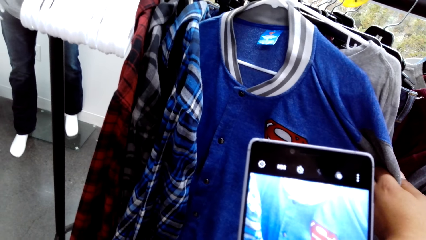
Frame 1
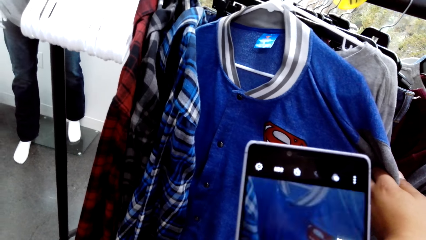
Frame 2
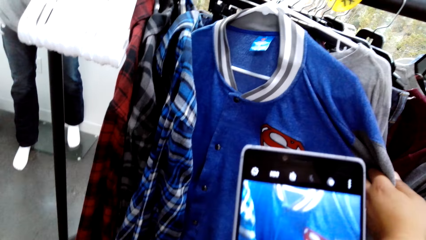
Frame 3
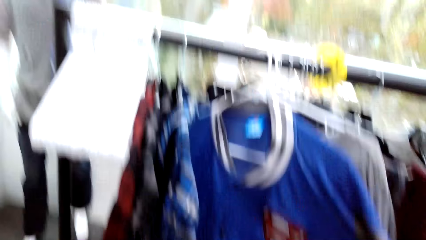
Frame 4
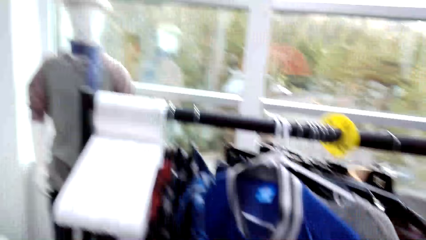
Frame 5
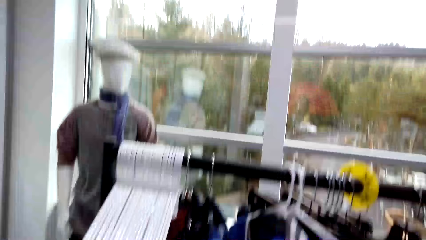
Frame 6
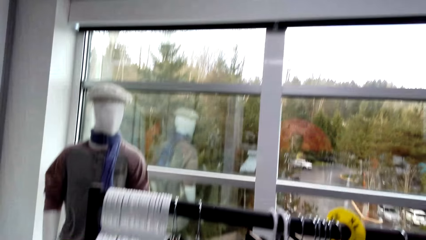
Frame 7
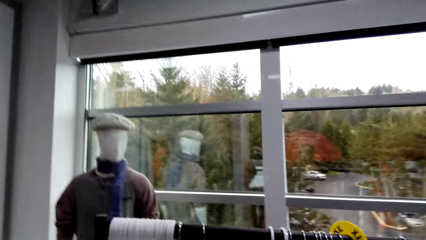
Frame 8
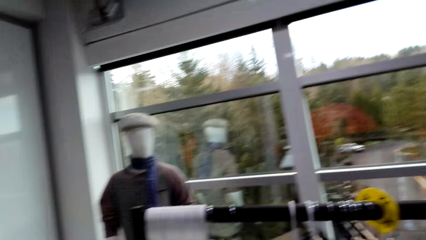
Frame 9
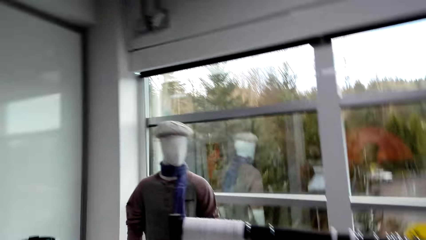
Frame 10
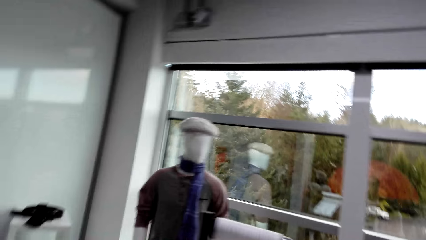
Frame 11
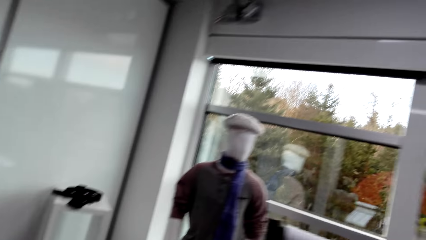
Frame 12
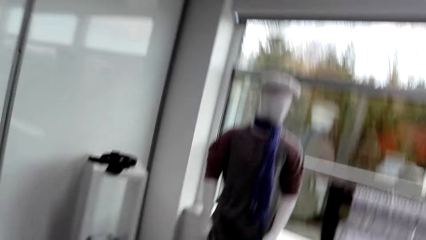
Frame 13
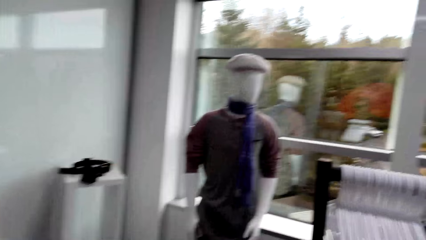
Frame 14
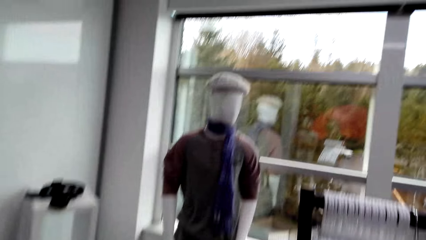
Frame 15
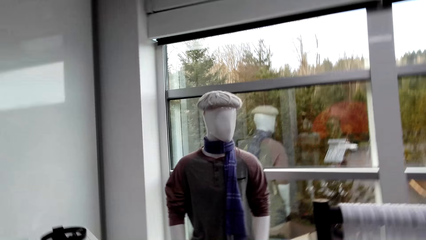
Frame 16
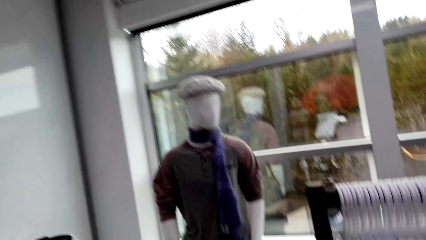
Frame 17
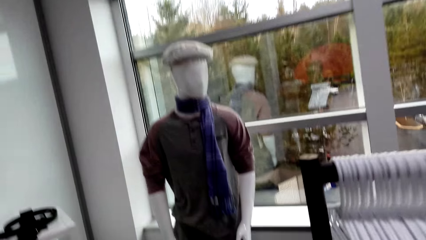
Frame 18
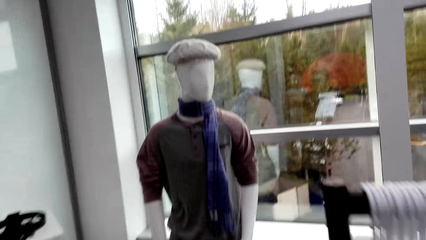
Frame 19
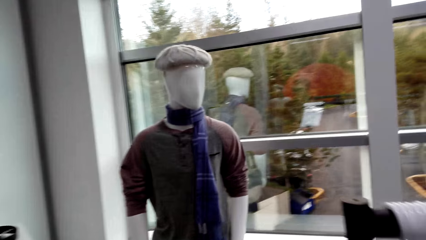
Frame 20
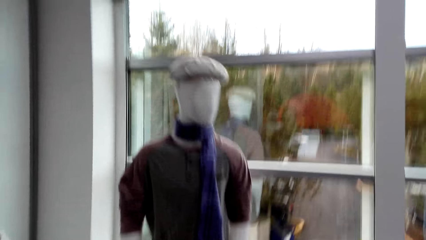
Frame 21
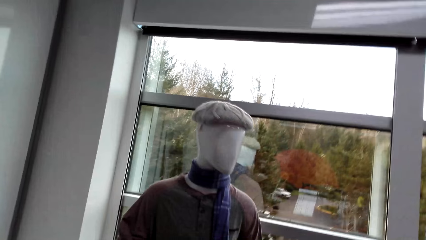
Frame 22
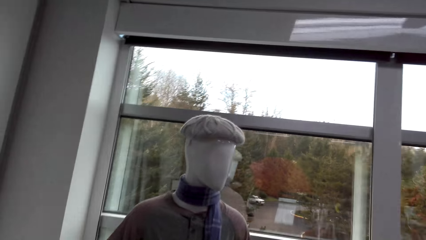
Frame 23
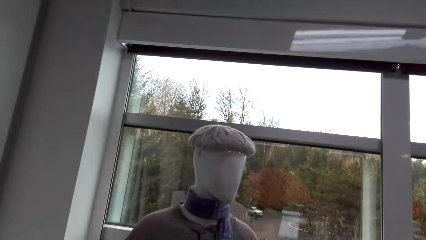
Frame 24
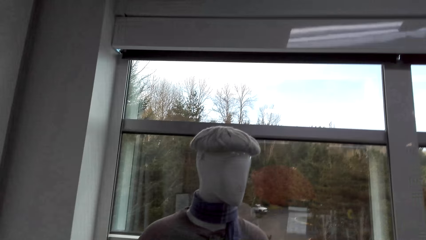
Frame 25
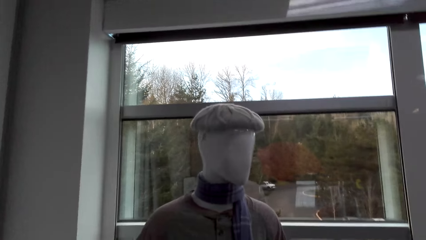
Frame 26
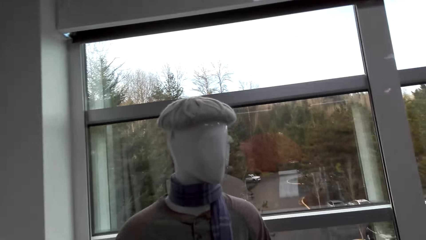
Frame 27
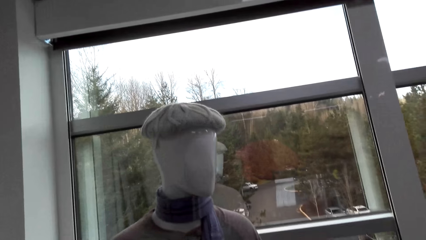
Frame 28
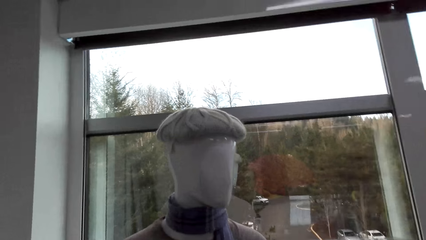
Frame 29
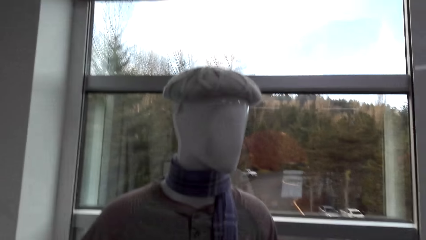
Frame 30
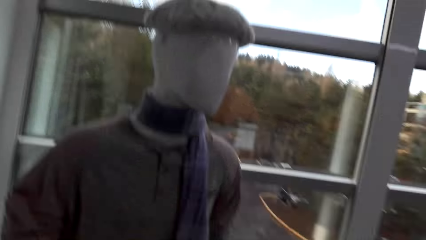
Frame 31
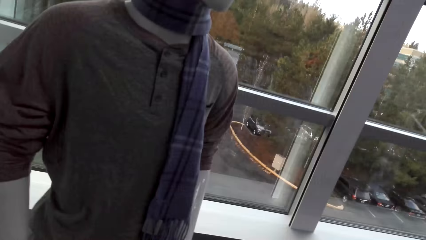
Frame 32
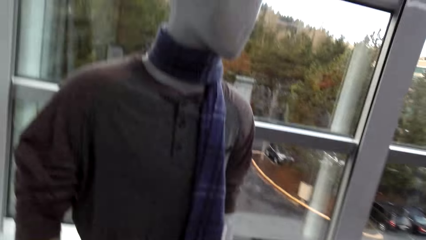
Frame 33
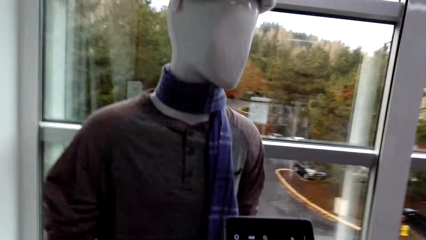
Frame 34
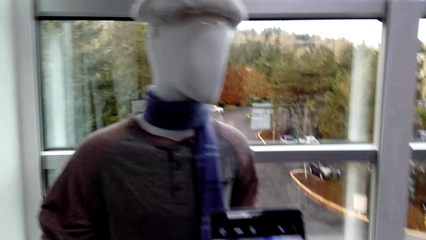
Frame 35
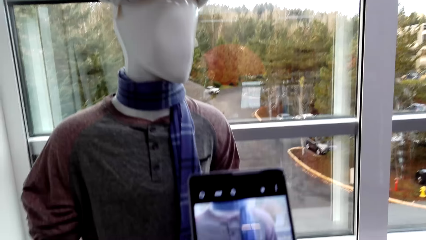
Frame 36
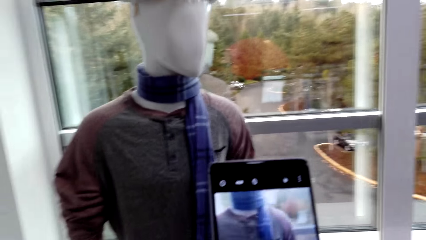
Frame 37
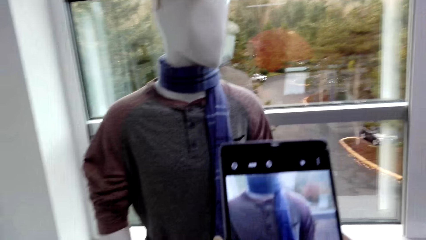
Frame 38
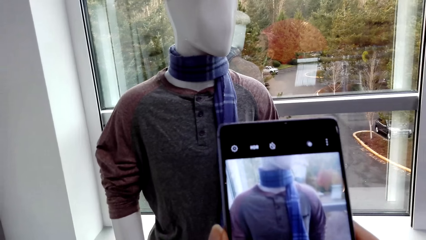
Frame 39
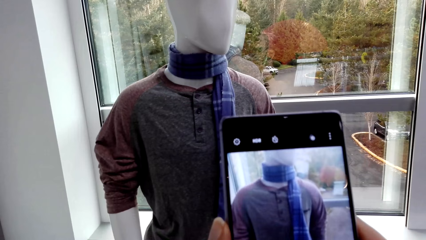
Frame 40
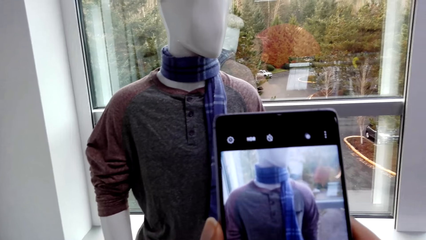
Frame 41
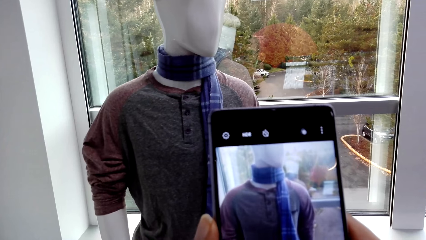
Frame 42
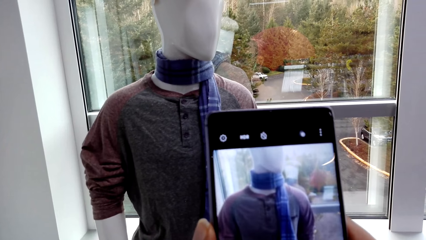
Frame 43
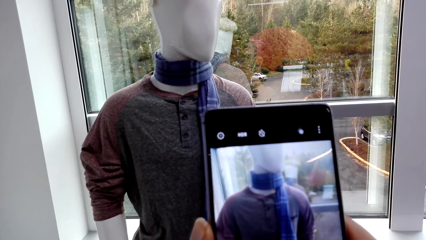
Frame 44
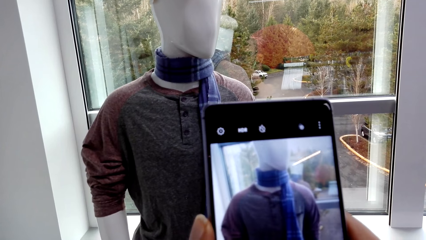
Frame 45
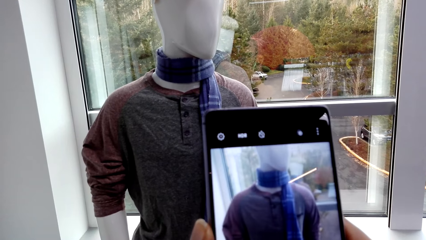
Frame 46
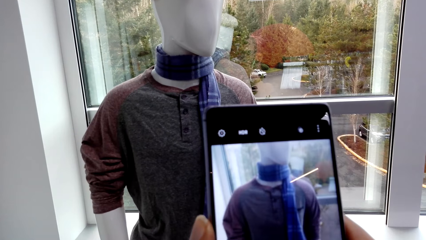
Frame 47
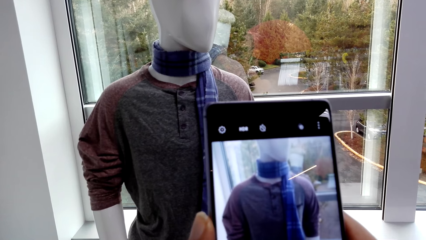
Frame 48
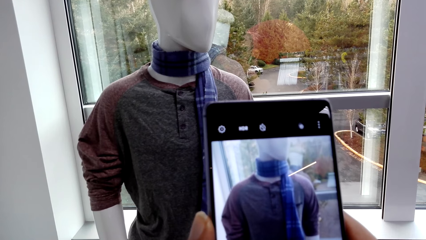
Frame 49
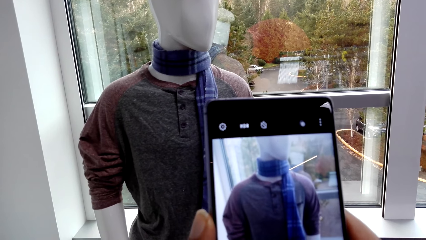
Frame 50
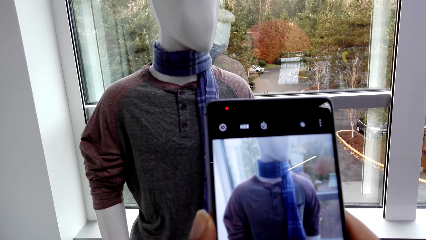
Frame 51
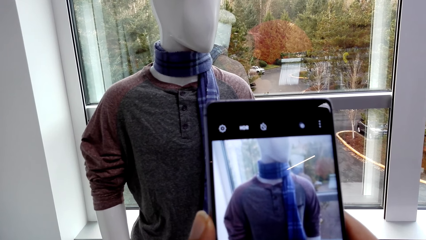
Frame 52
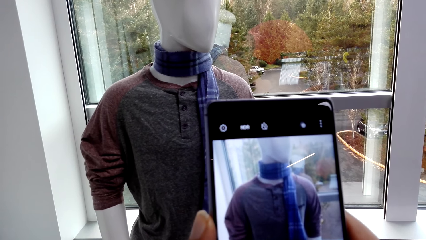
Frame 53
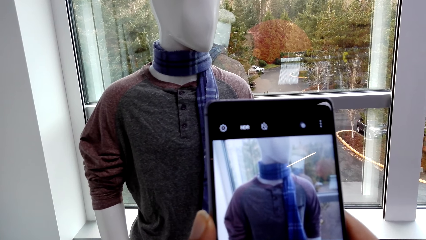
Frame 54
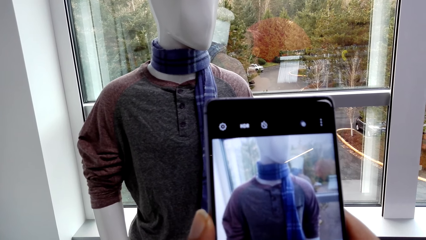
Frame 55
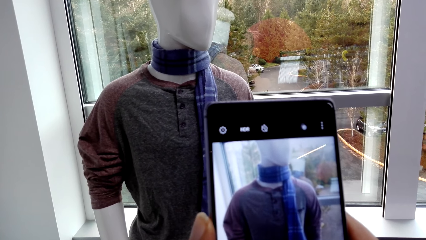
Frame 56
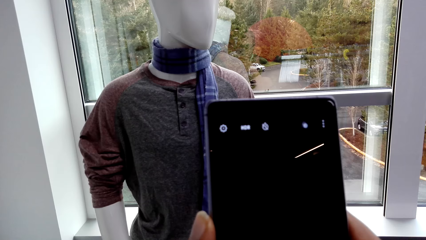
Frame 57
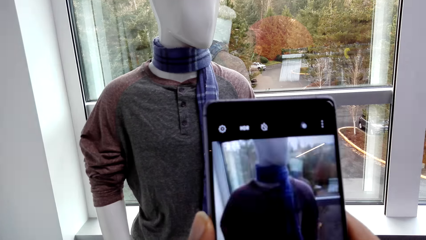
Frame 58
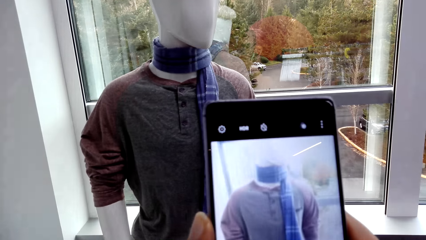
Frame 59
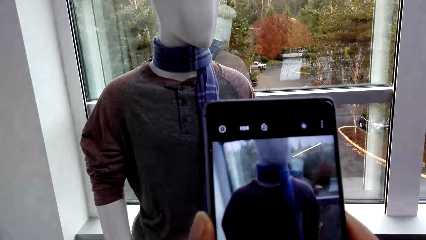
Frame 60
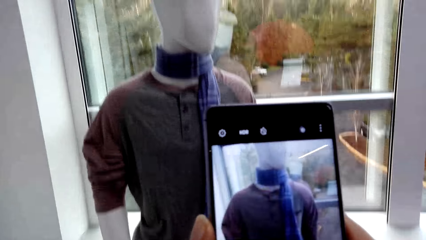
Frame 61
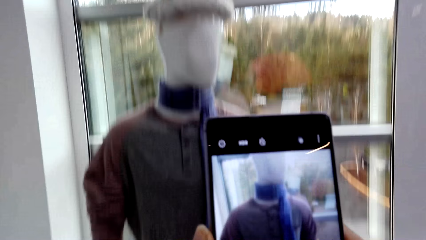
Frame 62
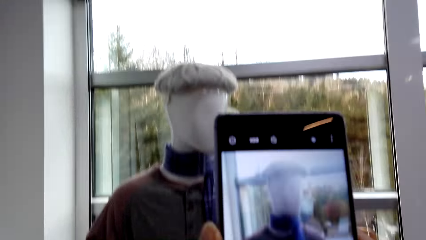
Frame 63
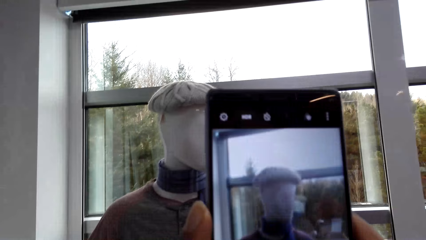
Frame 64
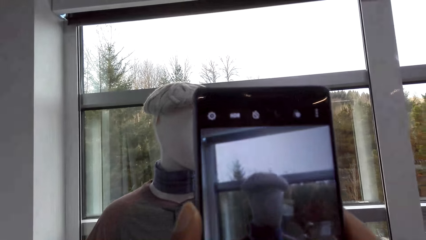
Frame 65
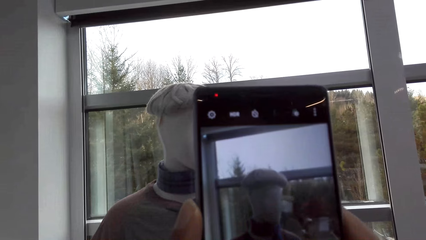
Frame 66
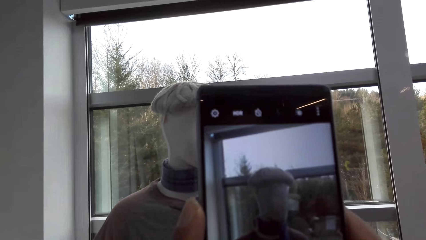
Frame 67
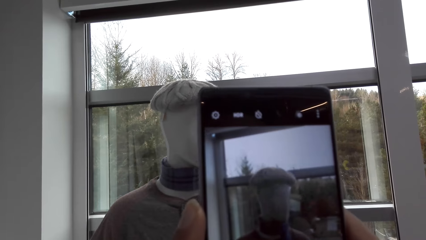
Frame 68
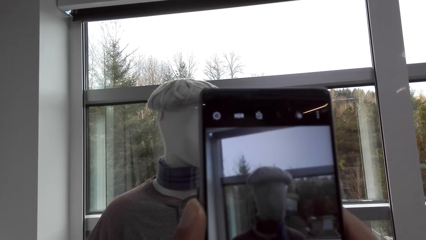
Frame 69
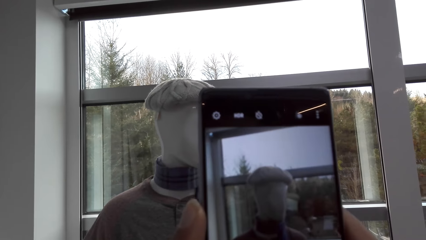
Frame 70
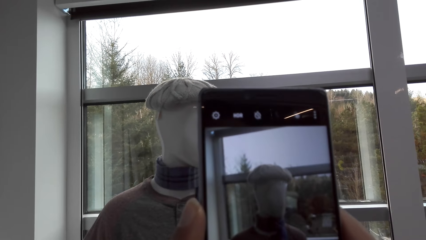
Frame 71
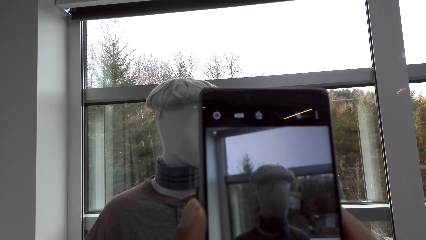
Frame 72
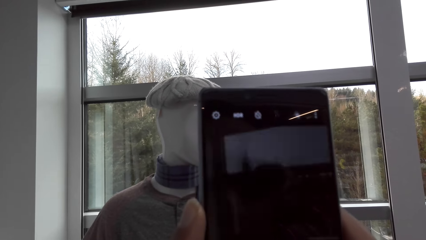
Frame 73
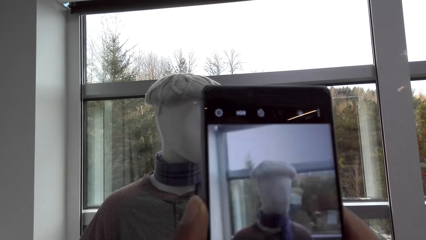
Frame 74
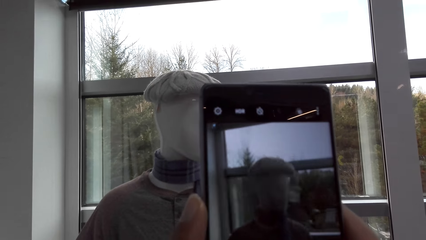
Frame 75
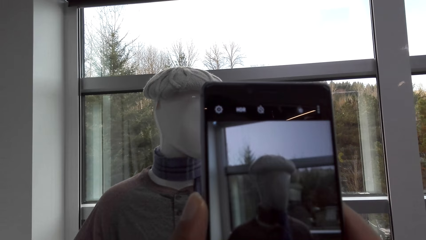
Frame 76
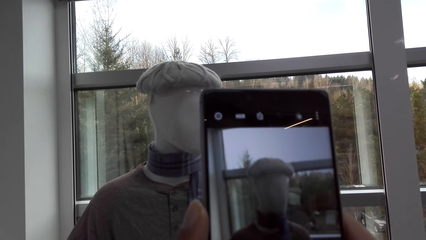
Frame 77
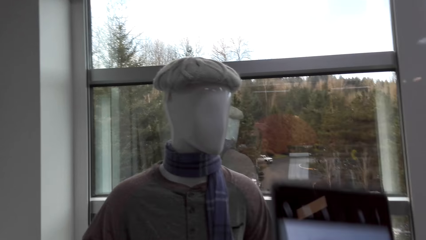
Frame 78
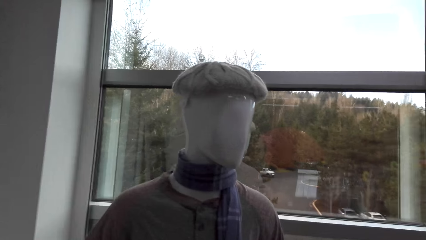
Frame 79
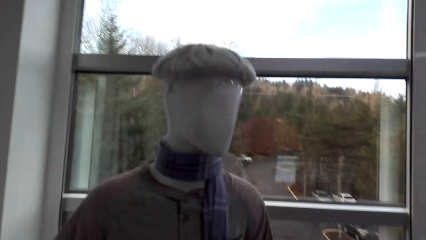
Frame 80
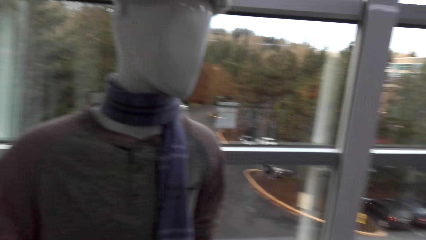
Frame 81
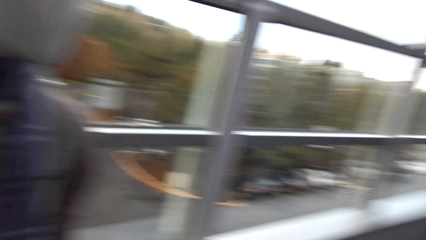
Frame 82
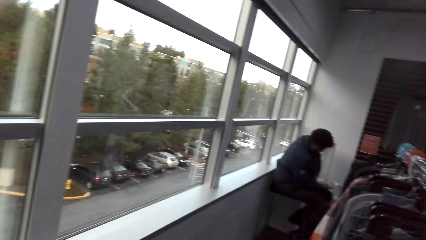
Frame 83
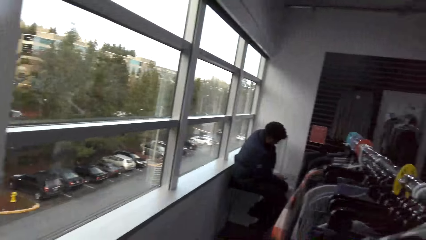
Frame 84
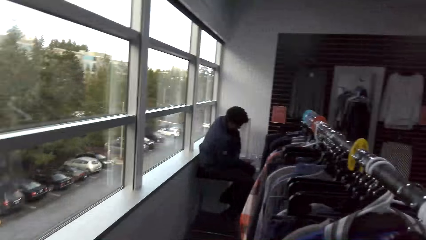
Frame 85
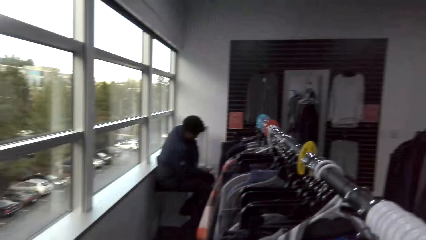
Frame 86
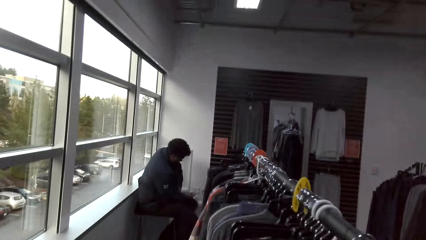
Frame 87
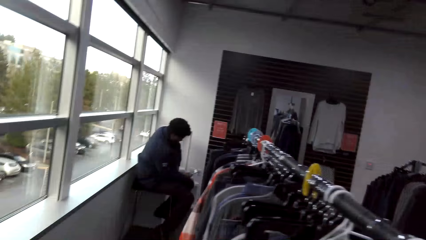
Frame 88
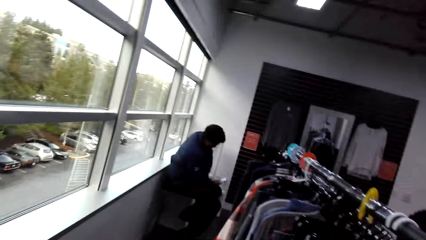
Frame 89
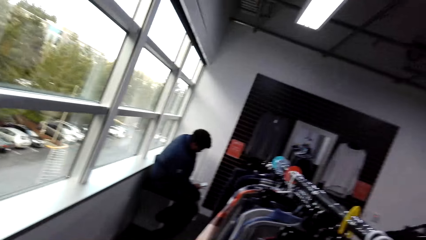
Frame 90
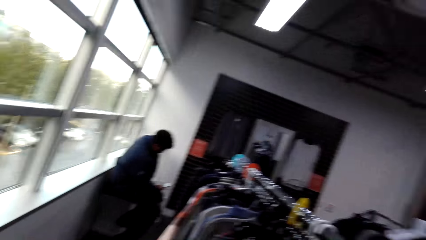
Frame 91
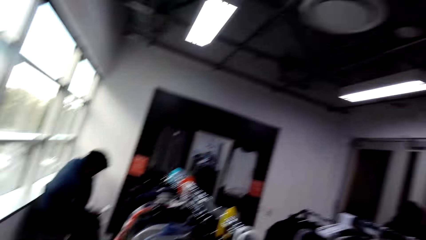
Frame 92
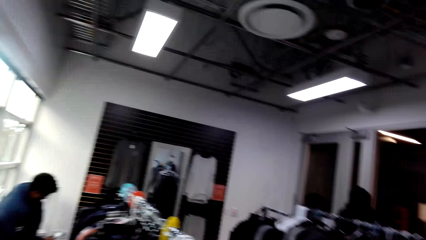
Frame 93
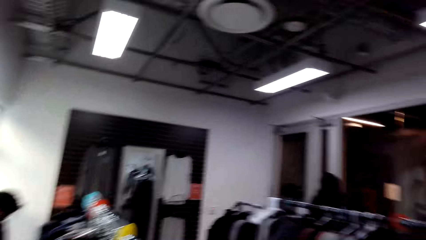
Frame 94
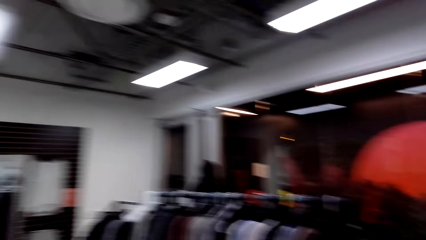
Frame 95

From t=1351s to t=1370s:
The camera wearer talks and captures a picture with a phone. They walk around. They look around. They walk in the boutique. They talk. They capture a picture with the phone repeatedly. They walk around. They turn around.
